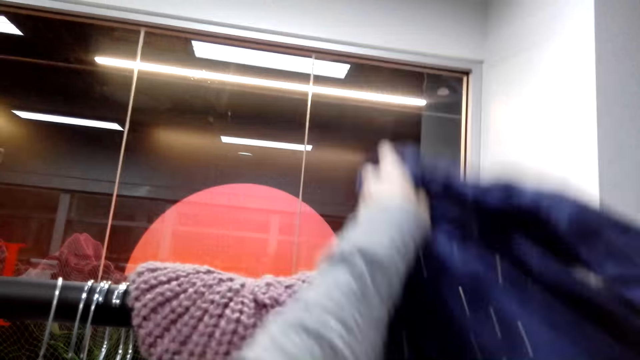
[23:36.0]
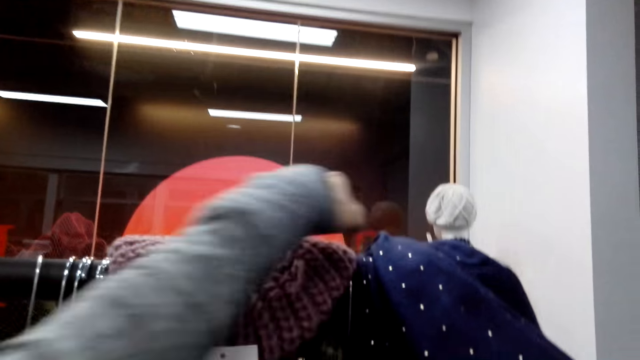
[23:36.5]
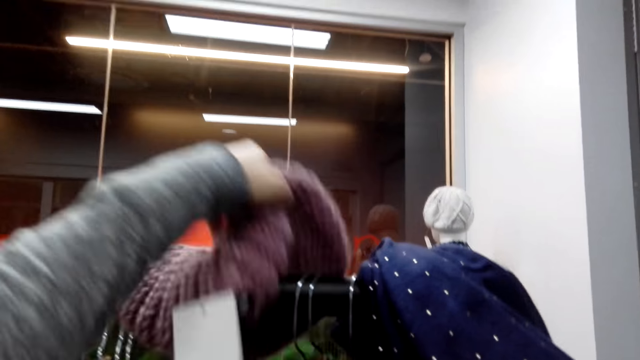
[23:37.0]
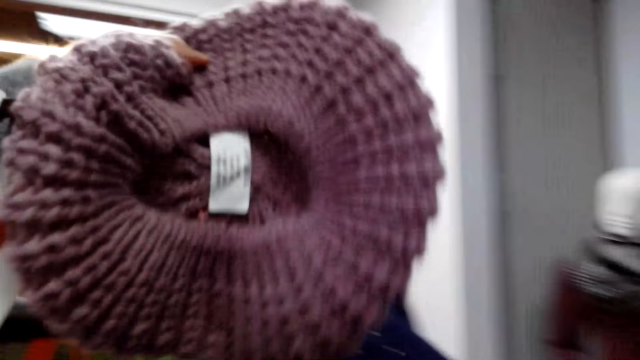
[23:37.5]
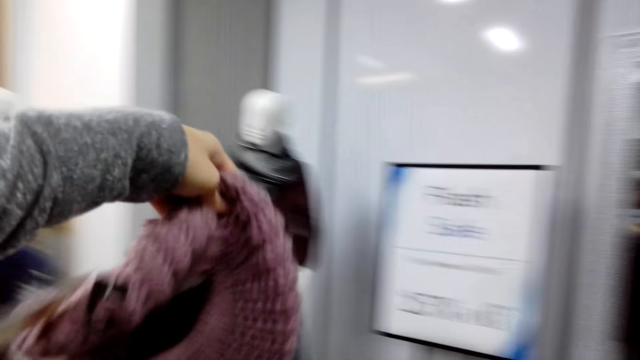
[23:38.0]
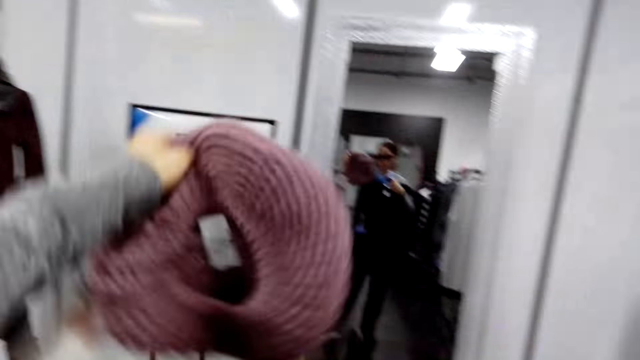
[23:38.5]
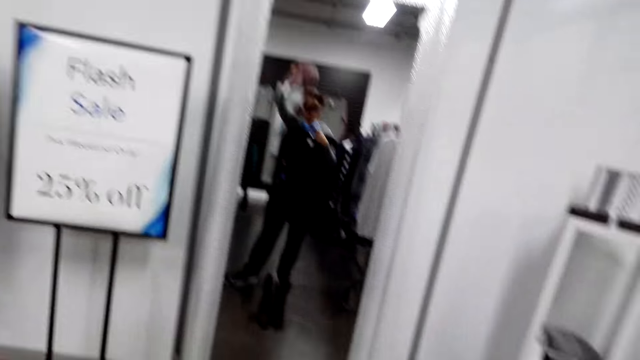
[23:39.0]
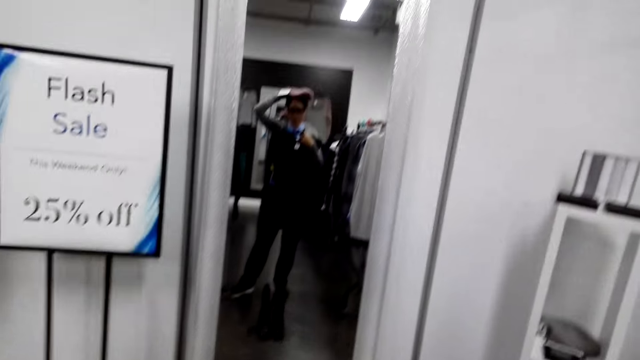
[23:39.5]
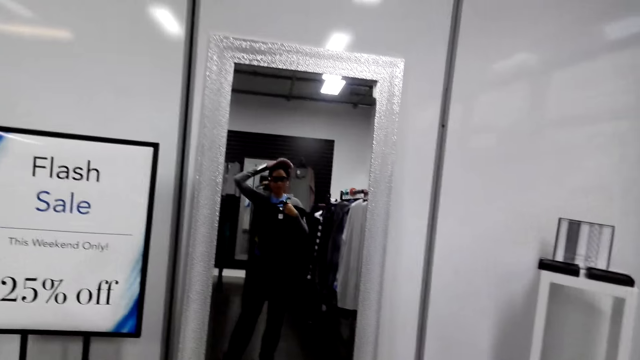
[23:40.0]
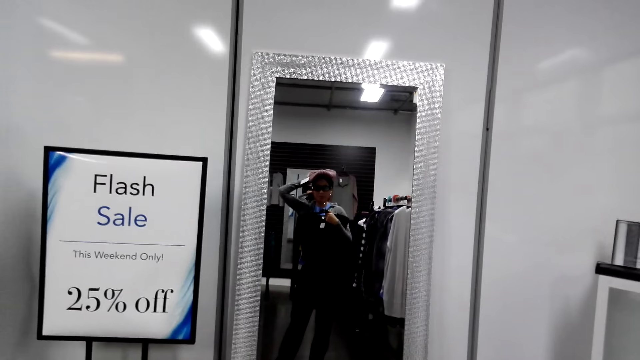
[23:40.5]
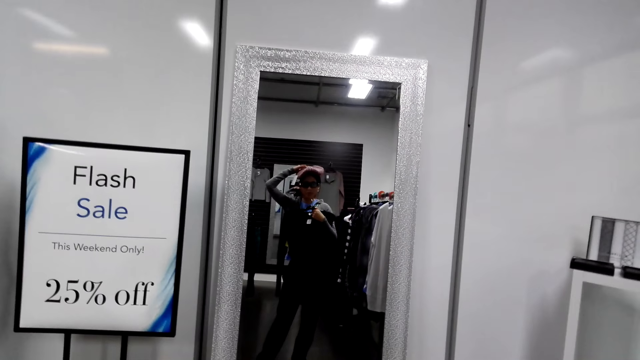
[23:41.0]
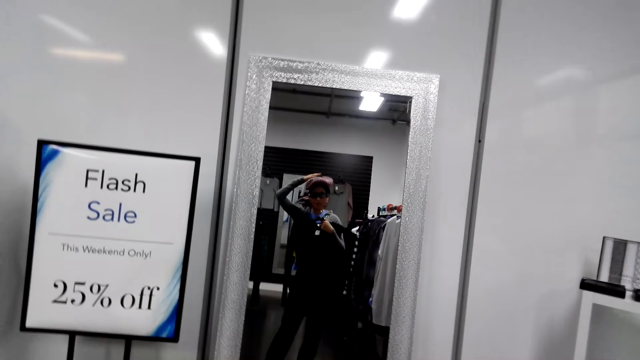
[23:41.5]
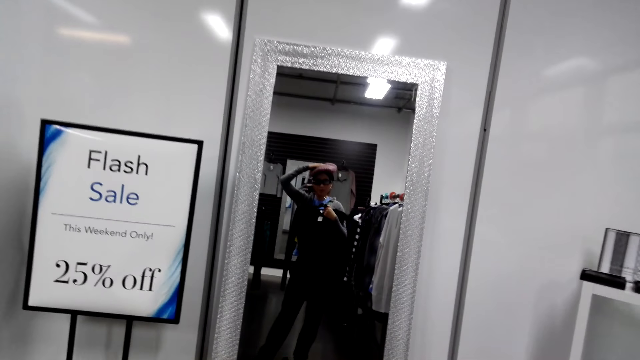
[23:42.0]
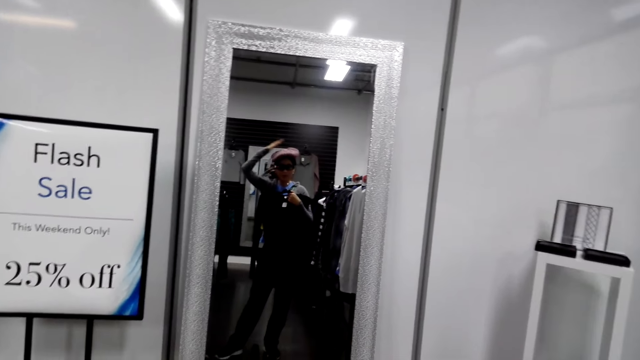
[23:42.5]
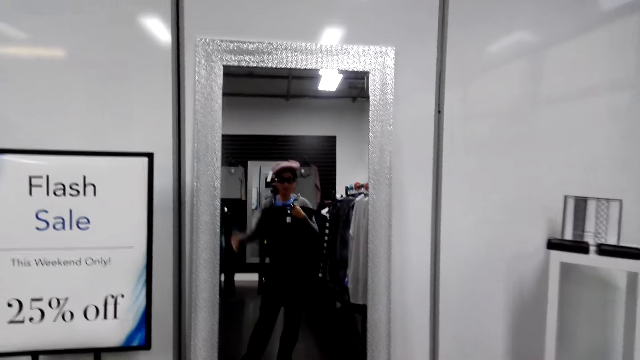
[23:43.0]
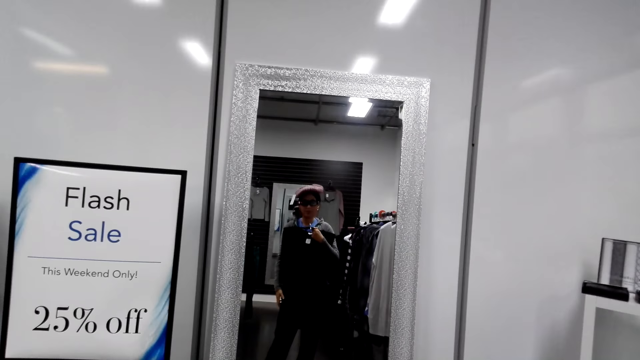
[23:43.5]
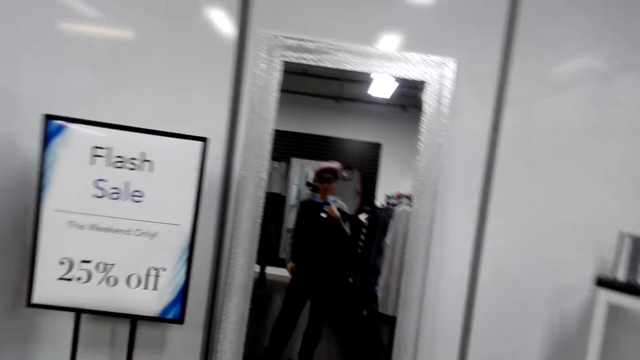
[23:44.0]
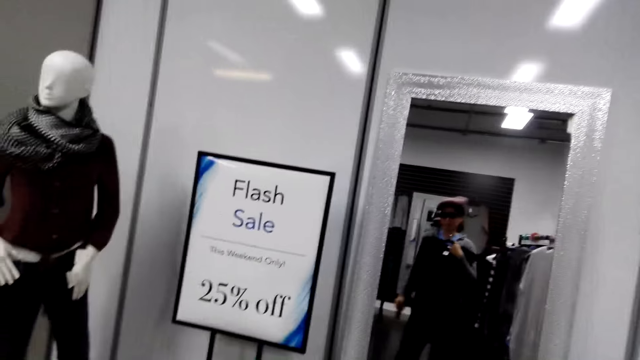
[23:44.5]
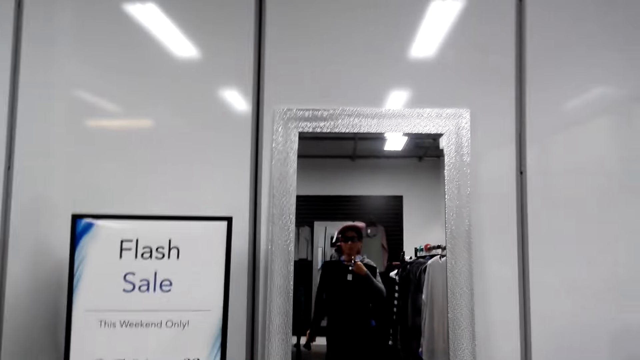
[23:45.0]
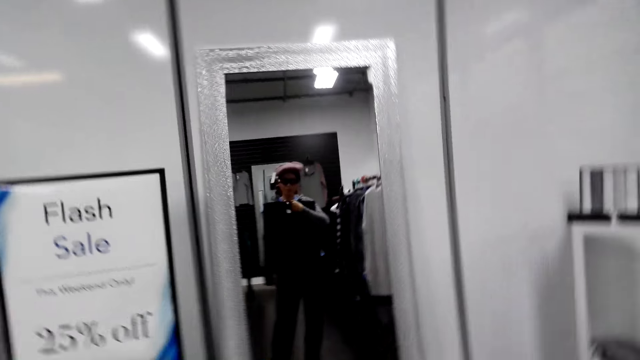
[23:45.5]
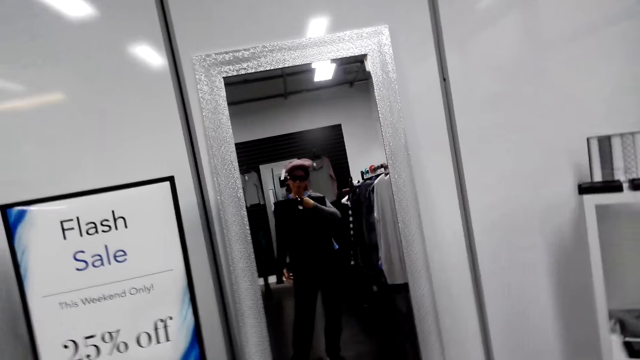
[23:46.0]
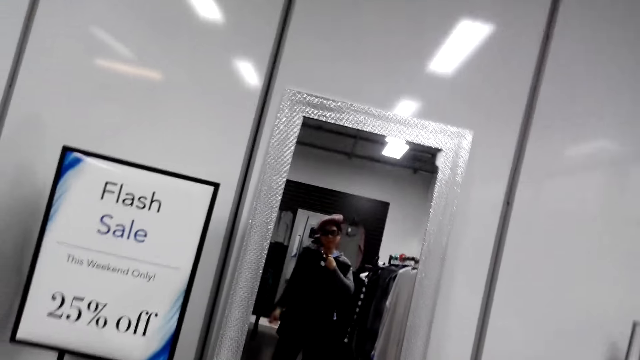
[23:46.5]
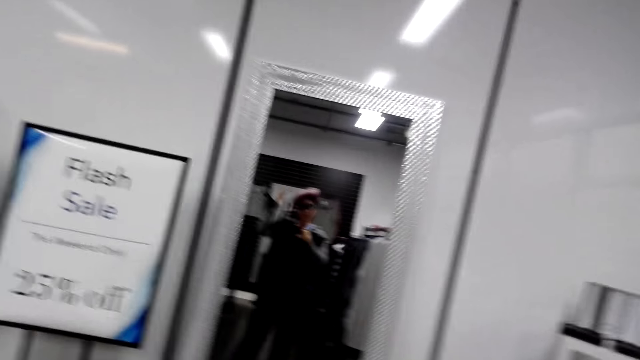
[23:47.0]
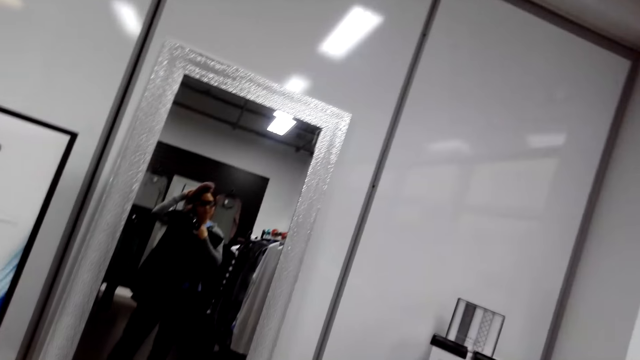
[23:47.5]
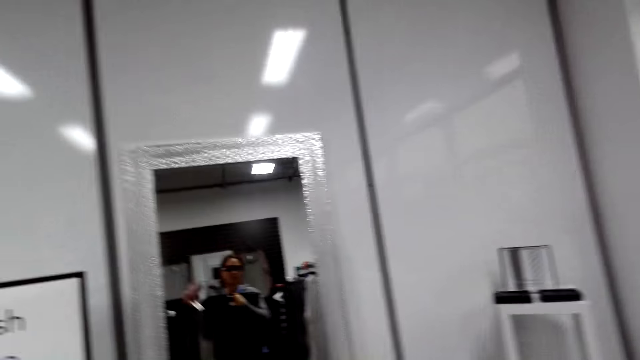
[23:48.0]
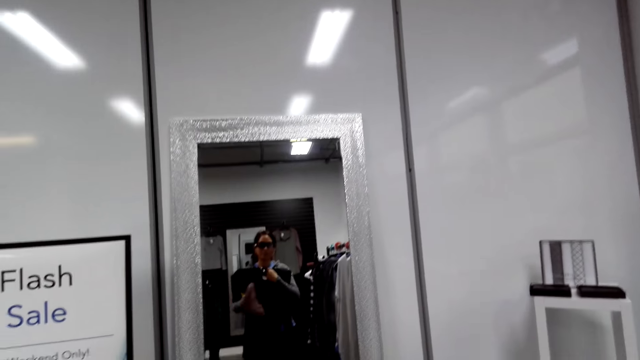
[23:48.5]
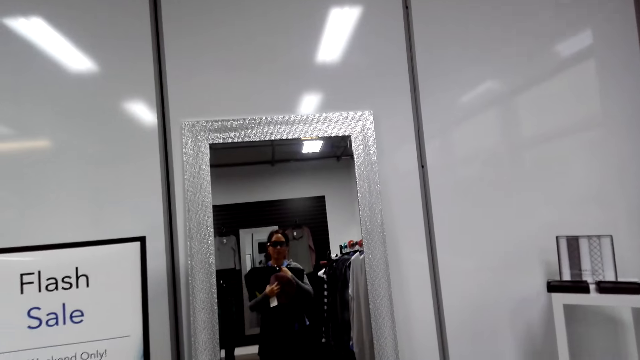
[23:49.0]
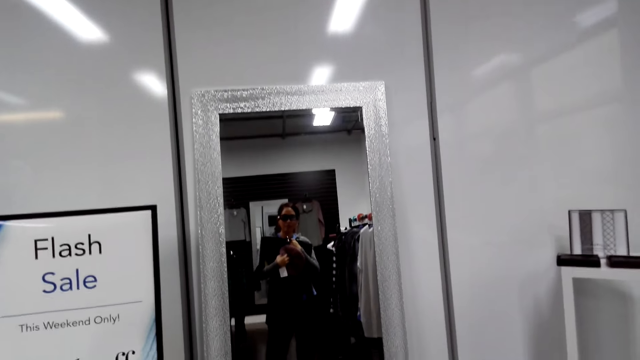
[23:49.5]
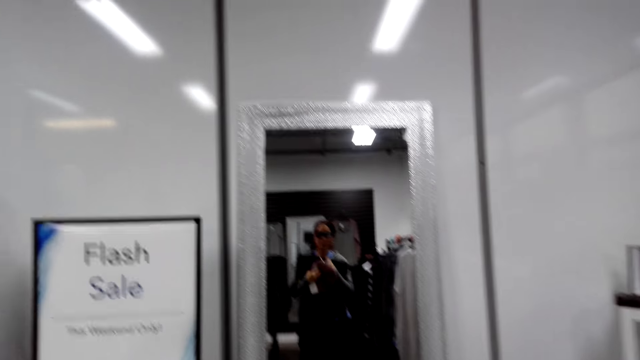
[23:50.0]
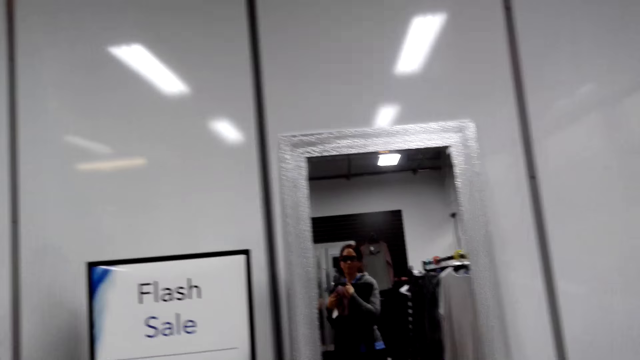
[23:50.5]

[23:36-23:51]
The camera wearer takes the scarf from the cloth bar. She puts the scarf aside. She takes the hat or marvin. She looks in the mirror. She wears the hat on her head. She looks at herself on the mirror. She takes off the hat. She puts both her hands on the chest.

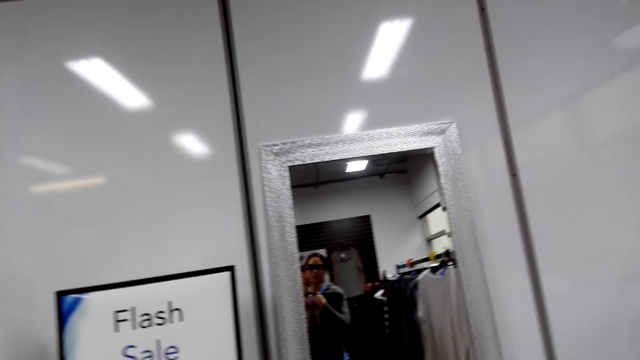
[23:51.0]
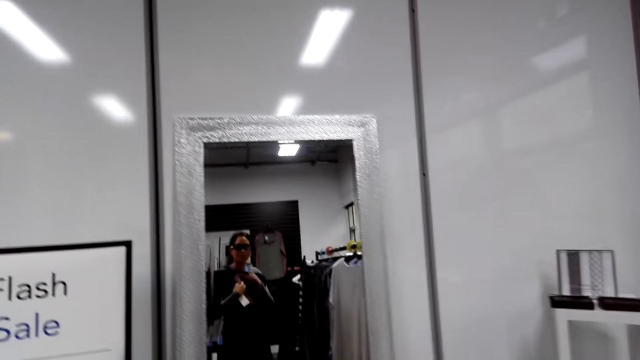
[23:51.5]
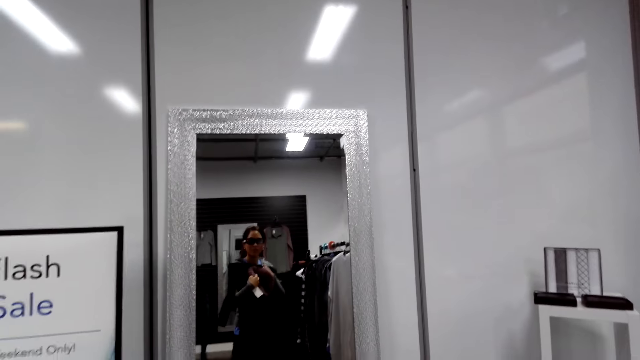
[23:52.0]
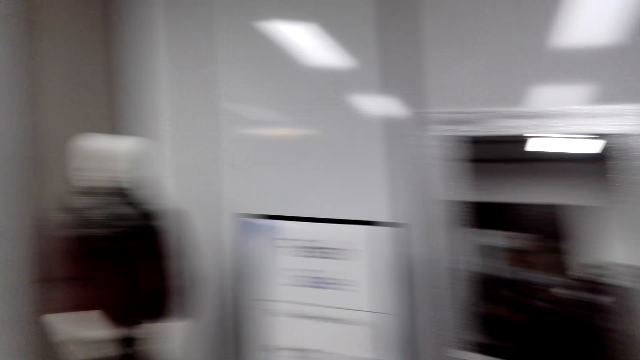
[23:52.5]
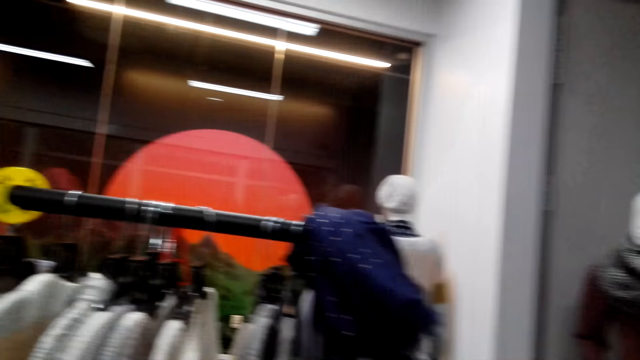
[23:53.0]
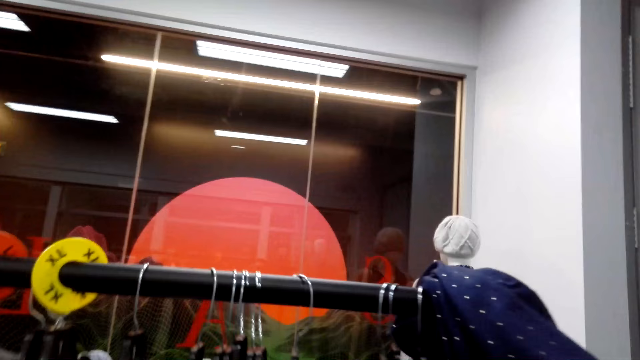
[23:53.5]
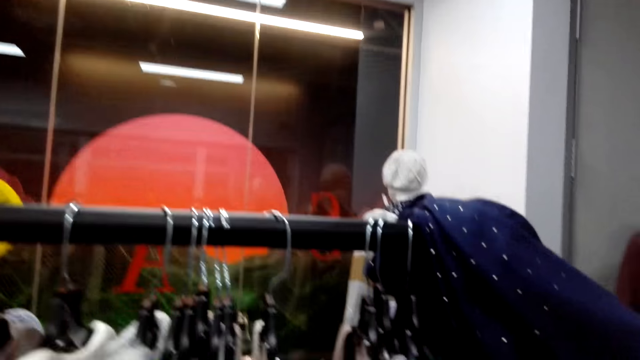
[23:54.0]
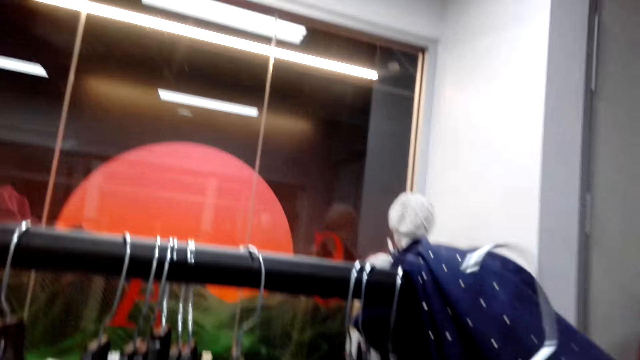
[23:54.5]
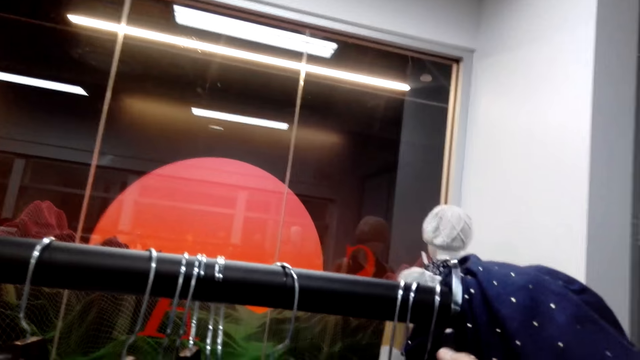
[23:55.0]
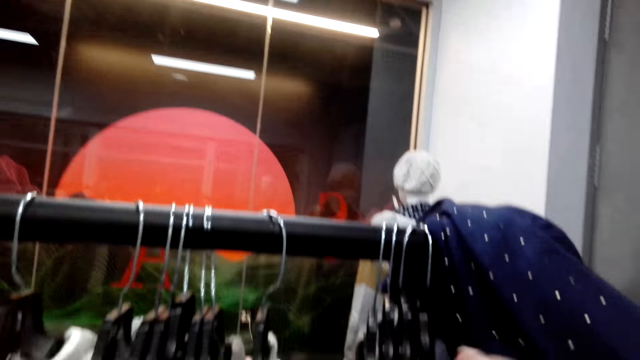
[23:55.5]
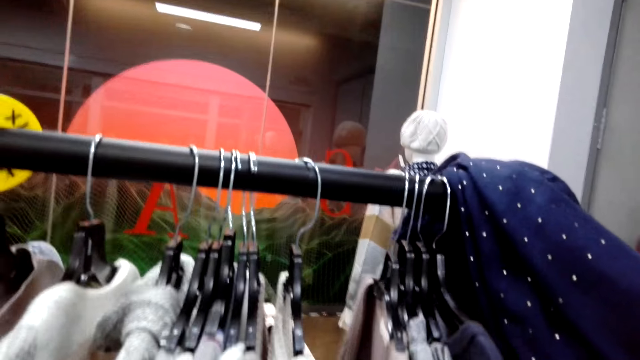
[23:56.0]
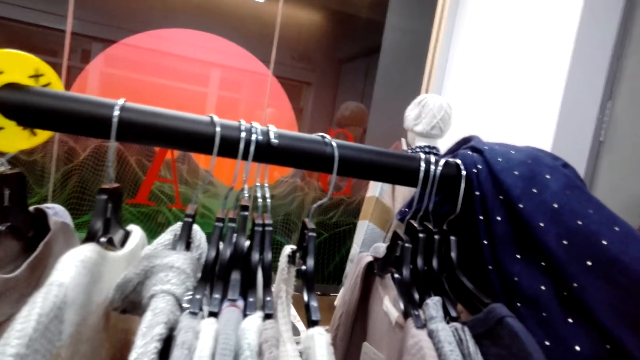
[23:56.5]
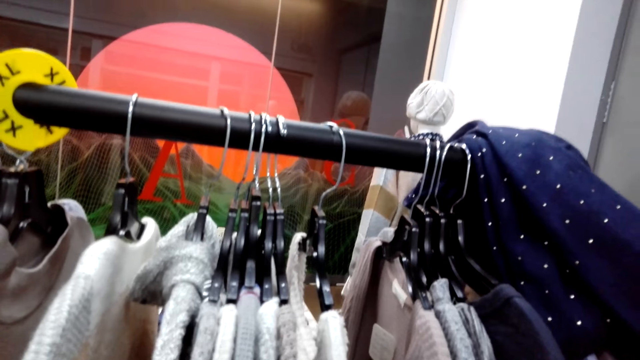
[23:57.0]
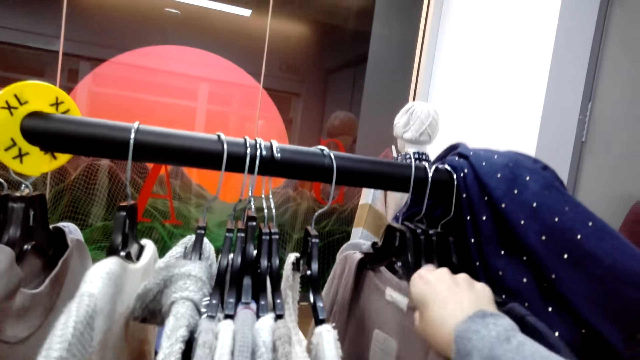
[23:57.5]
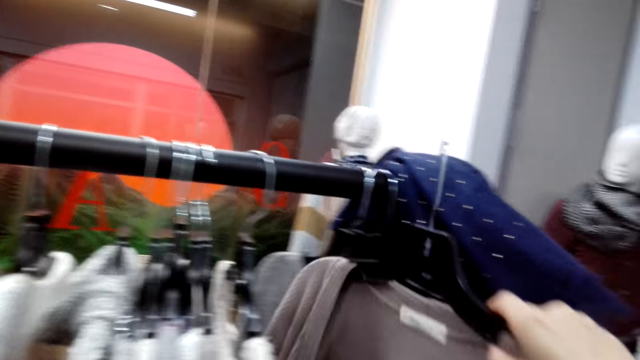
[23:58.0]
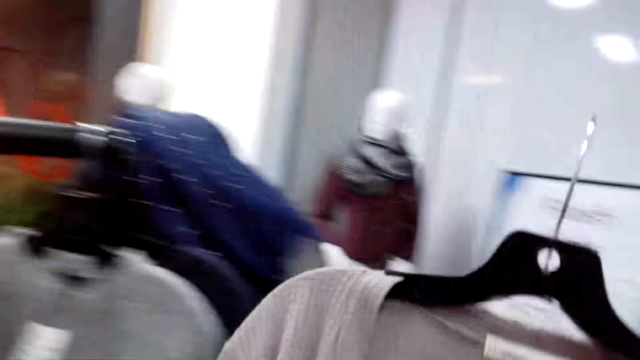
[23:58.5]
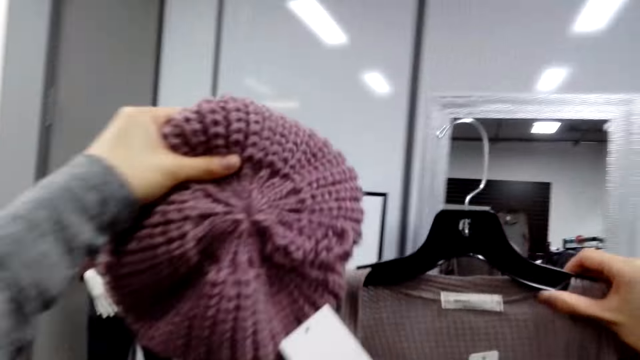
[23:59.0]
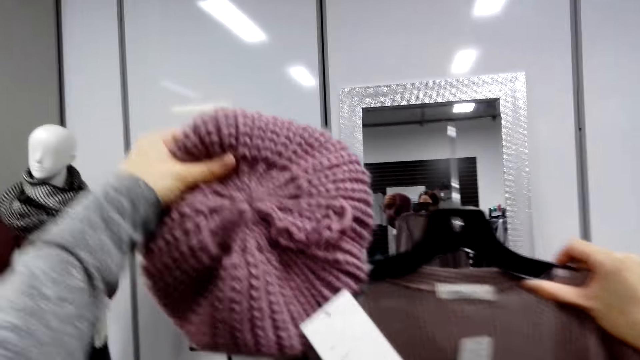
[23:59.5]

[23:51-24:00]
The camera wearer turns left. They turn right. They look around the house. They put back the cloth on a hanger bar. They take a cloth from the hanger bar. They lift the cloth and the marvin.
